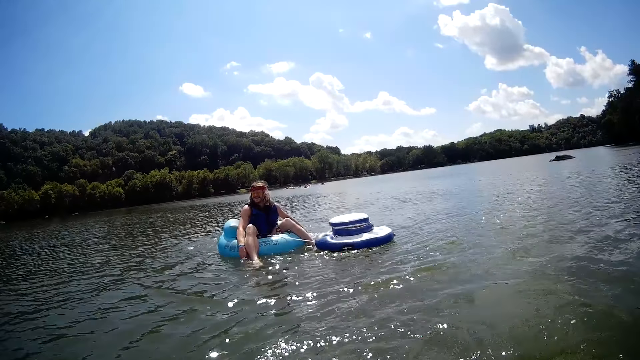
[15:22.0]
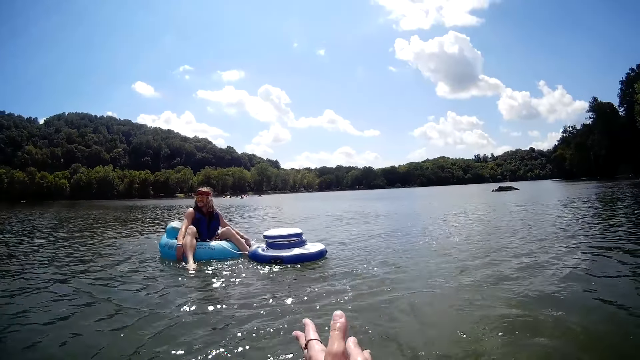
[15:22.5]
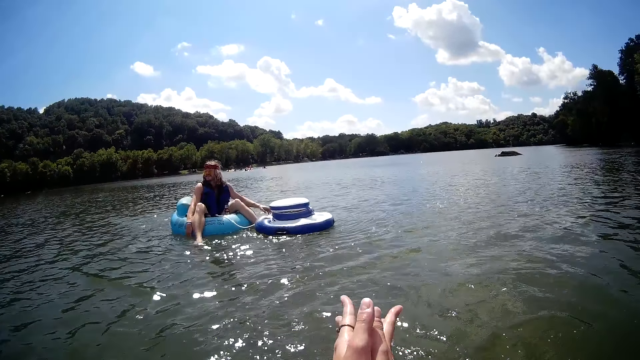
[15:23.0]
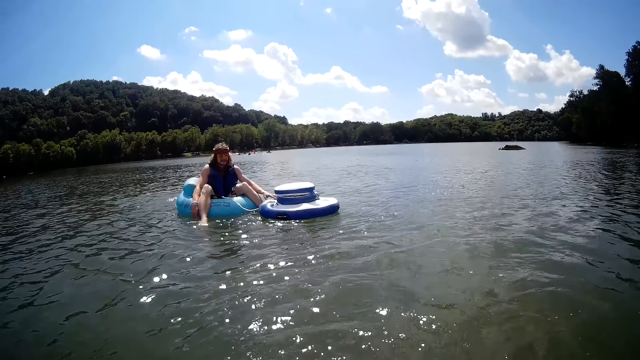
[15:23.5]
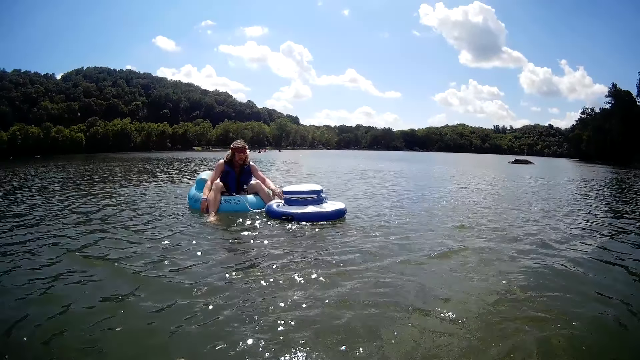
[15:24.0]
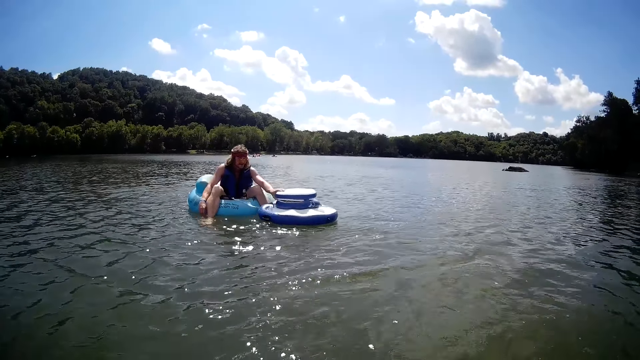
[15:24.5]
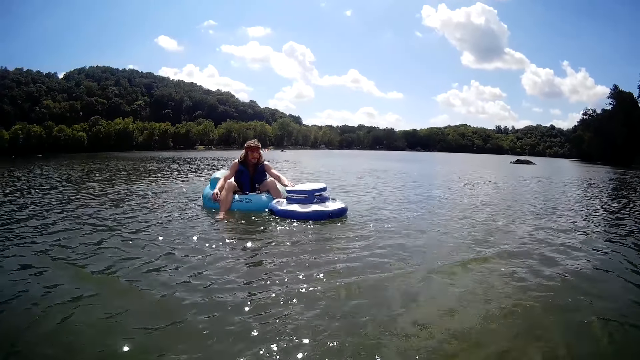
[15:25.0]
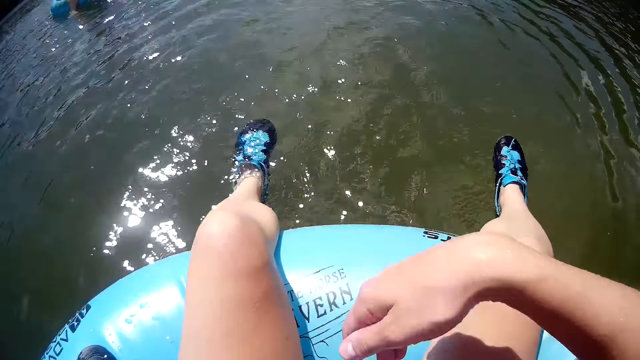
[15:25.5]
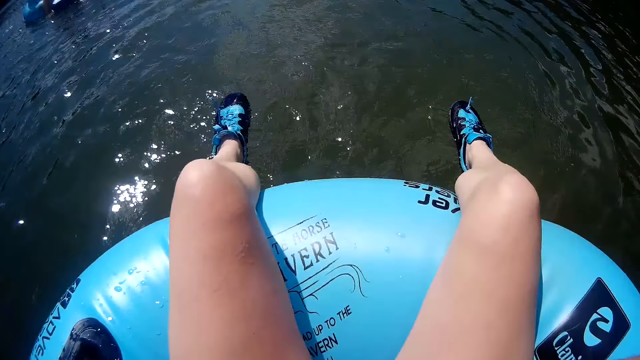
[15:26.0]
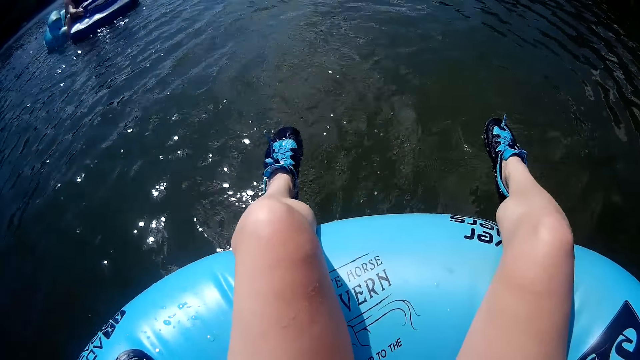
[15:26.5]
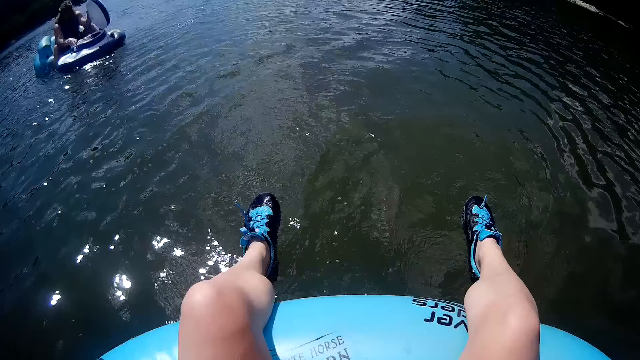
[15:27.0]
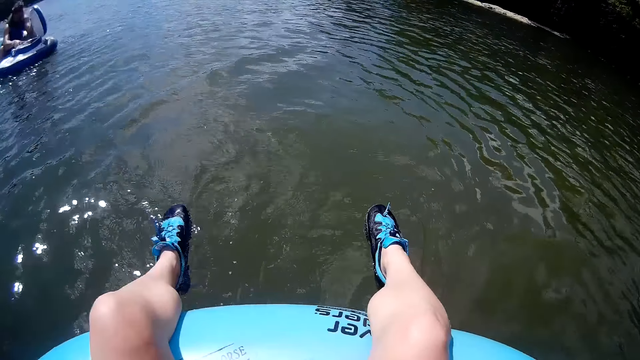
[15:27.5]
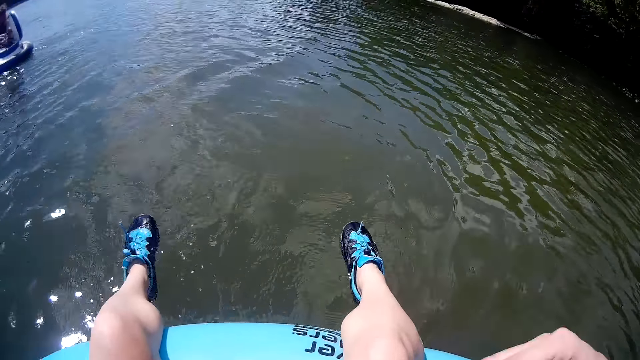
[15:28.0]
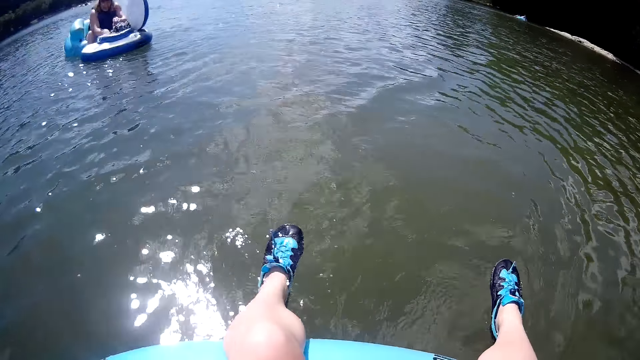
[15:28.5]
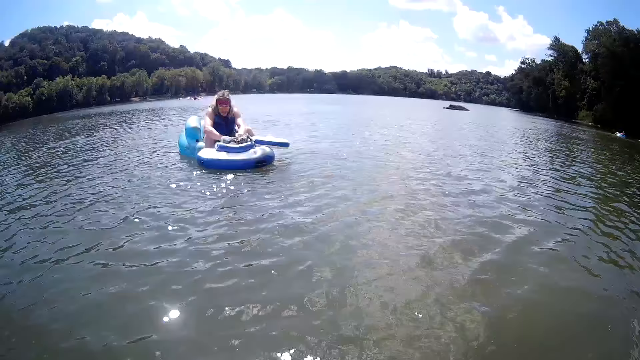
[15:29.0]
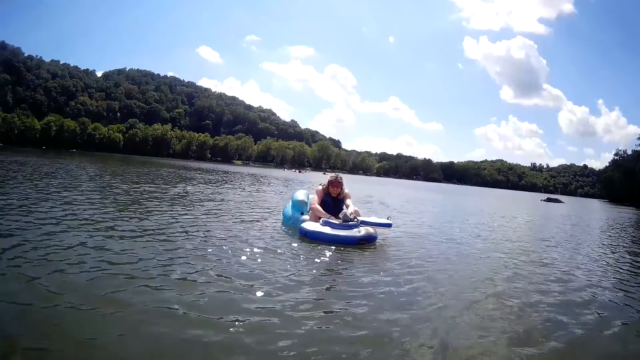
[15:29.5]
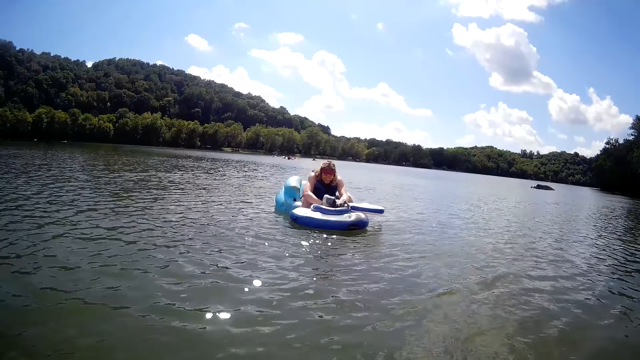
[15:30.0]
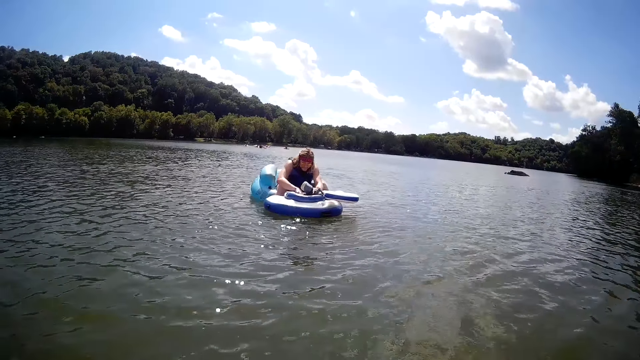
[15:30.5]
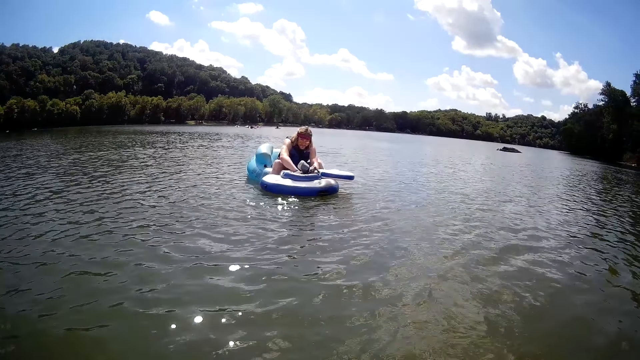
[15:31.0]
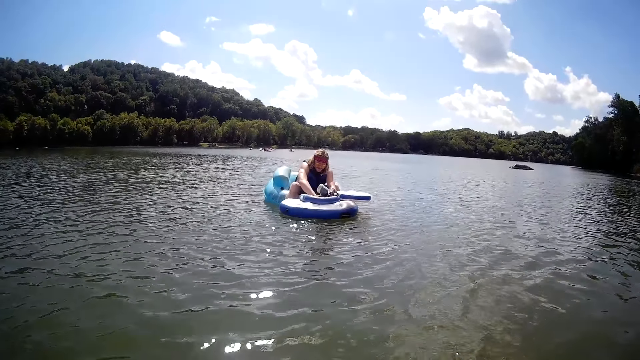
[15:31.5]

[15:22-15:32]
The camera wearer moves hands. They look around the lake. They move hands. The man opens the lid of a cooler on the lake with his left hand. The camera wearer looks around the lake. The man dips his hands into the cooler on the lake.

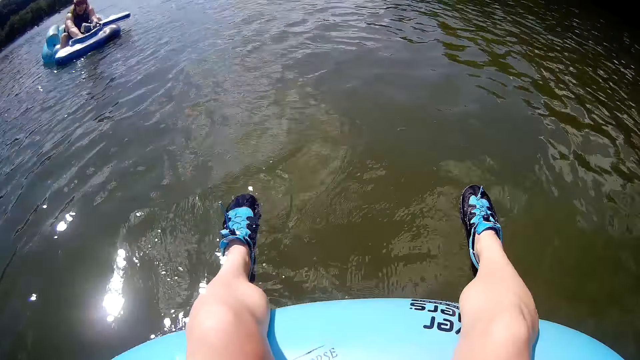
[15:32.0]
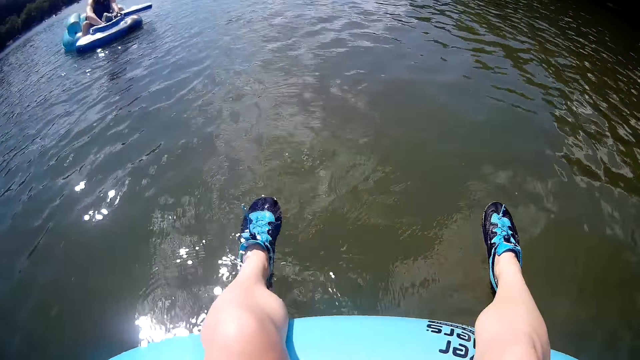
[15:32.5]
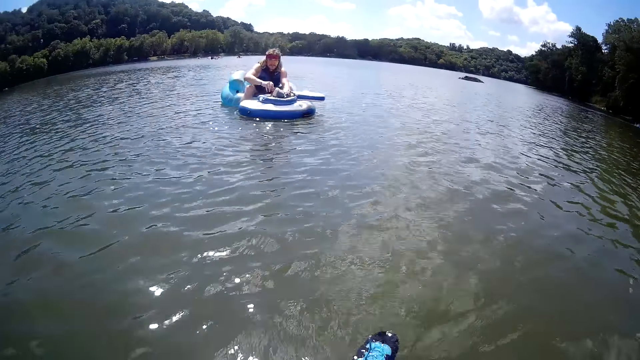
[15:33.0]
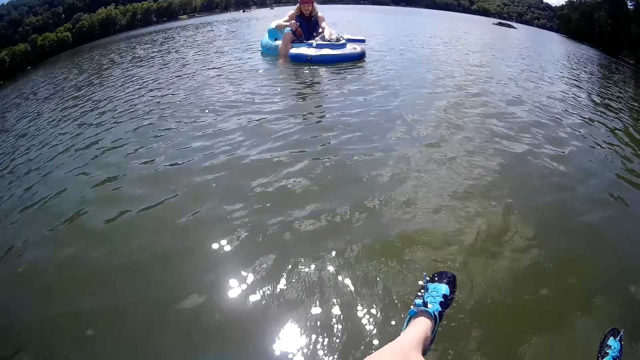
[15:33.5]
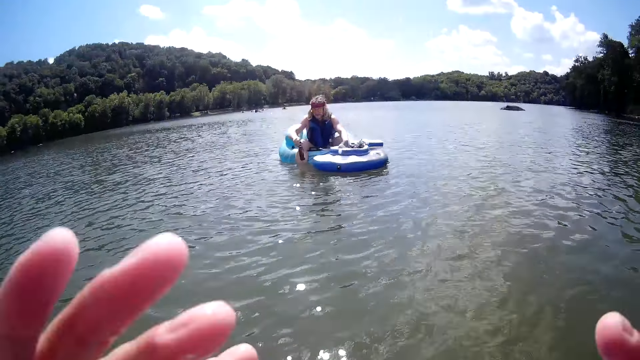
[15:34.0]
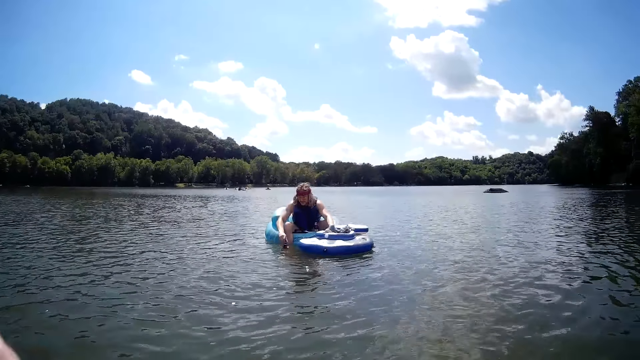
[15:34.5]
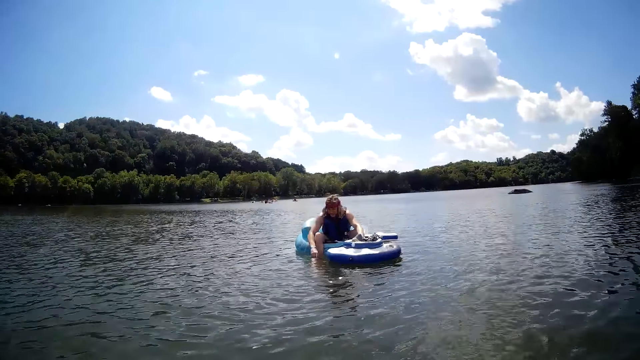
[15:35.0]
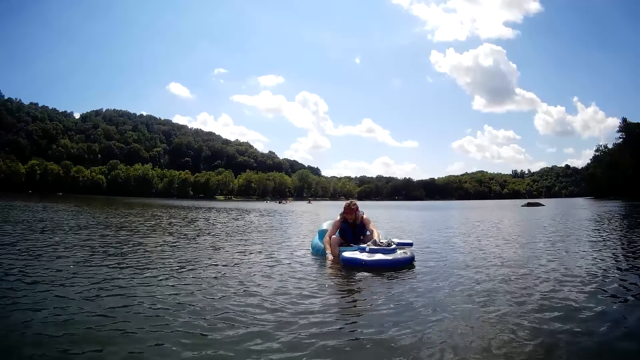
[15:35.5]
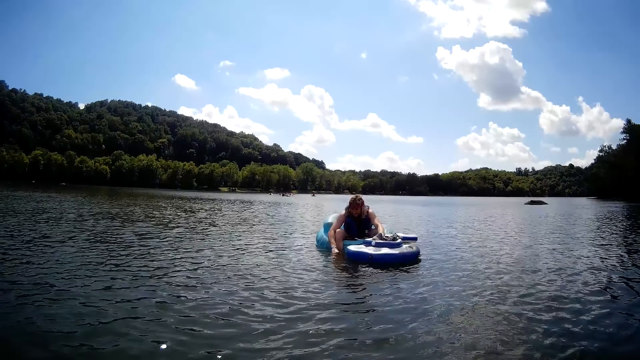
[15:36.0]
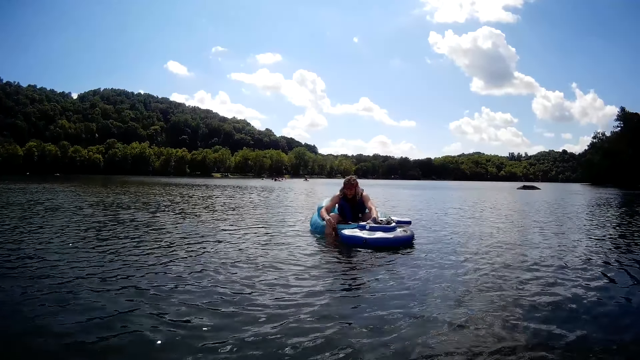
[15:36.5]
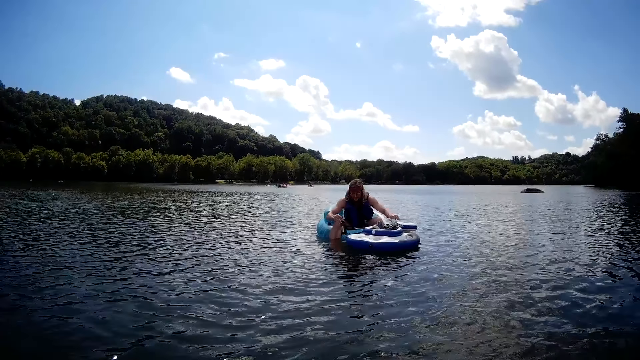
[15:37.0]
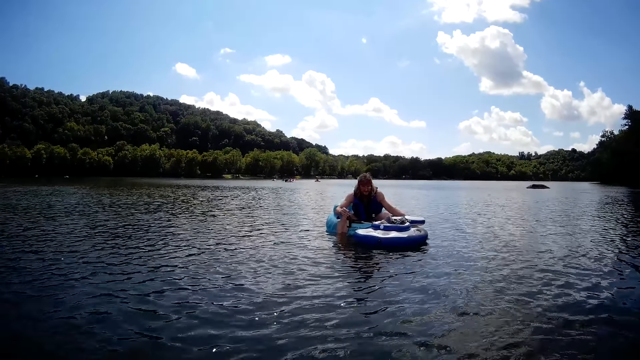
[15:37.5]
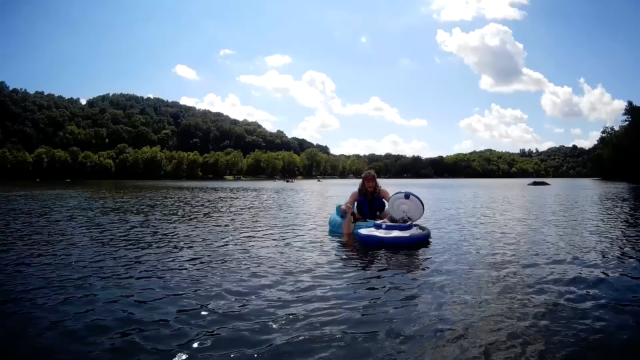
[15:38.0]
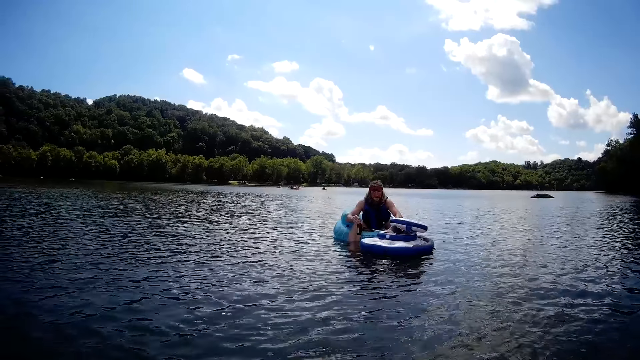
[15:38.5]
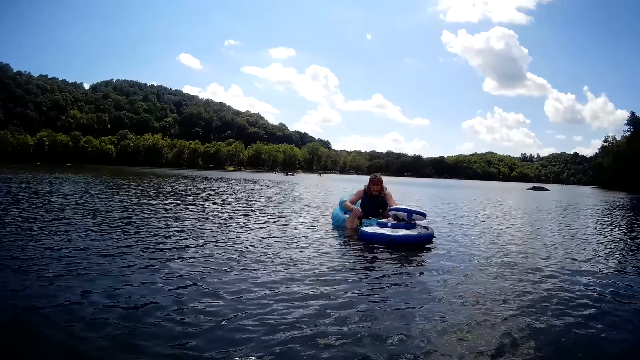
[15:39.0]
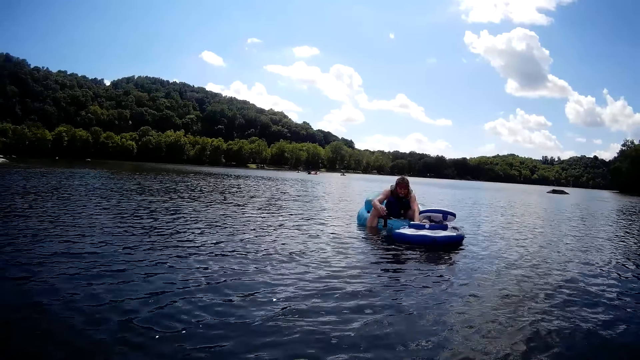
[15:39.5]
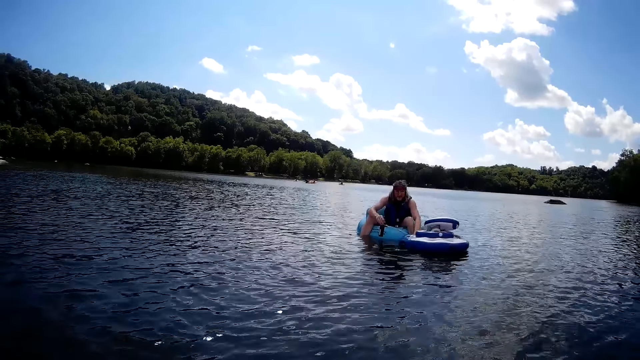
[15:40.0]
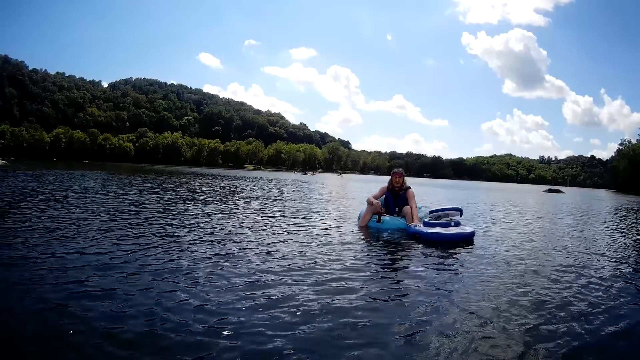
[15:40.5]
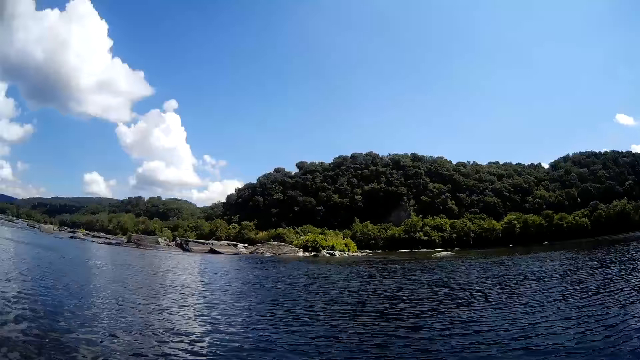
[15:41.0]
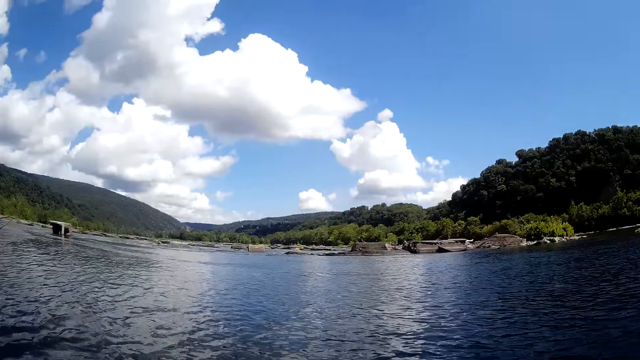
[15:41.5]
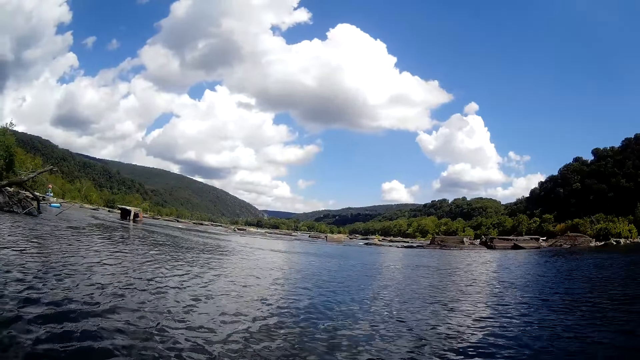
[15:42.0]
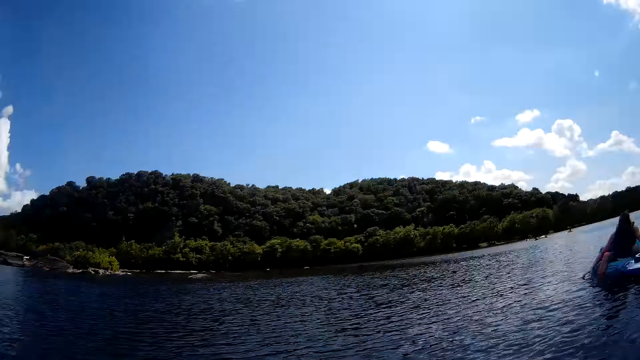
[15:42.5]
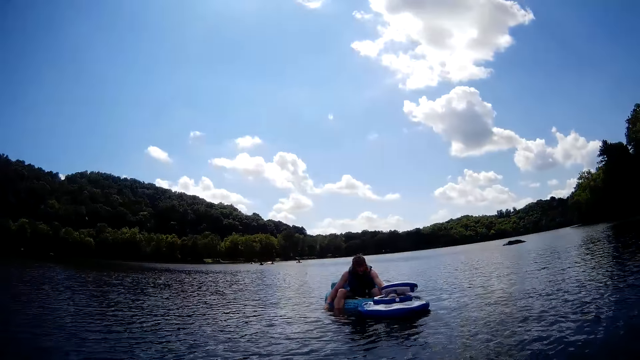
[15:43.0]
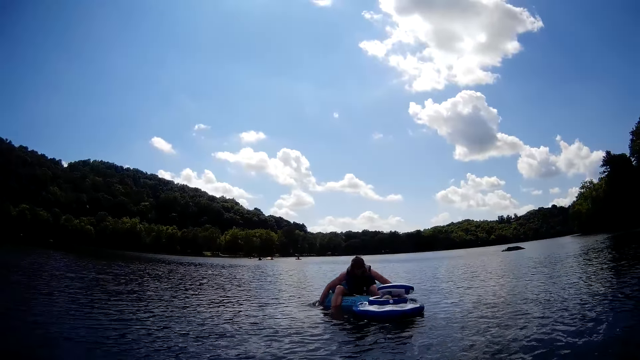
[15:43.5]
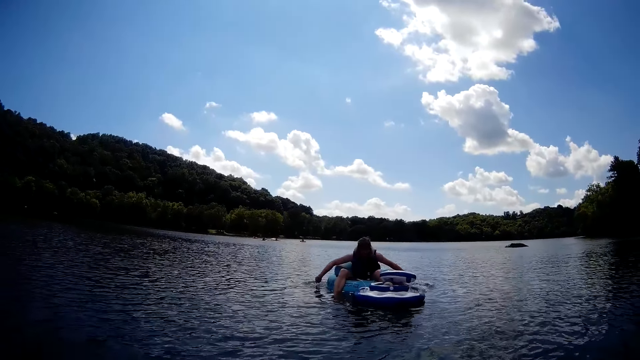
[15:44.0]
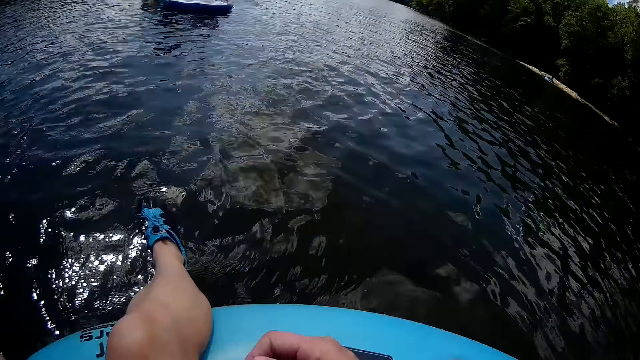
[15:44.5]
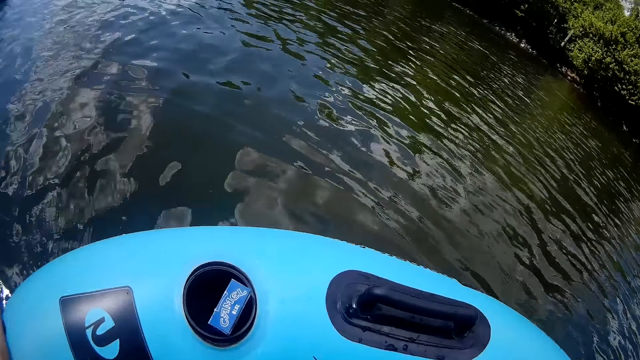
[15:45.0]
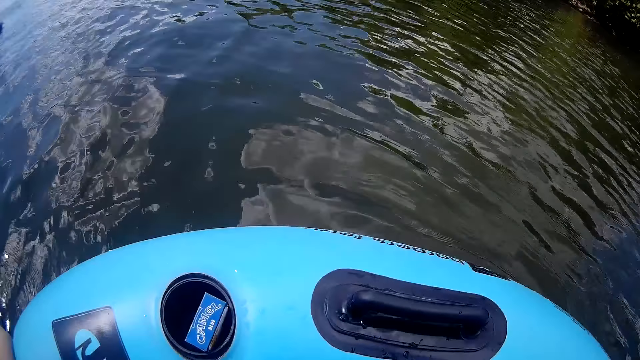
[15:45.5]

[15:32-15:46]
The man takes out a beer bottle from the cooler with his right hand. The camera wearer moves hands. The man dips the beer bottle into the lake. The camera wearer looks around the lake. The man covers the cooler on the lake with the lid.
